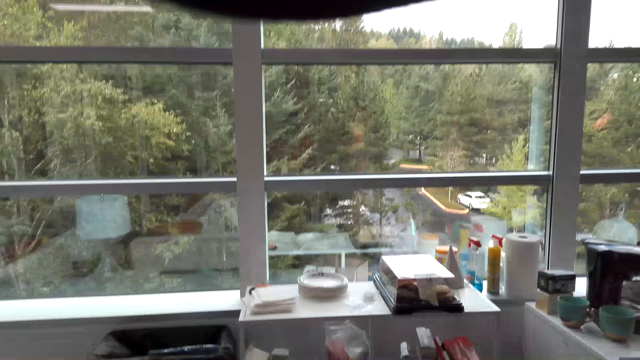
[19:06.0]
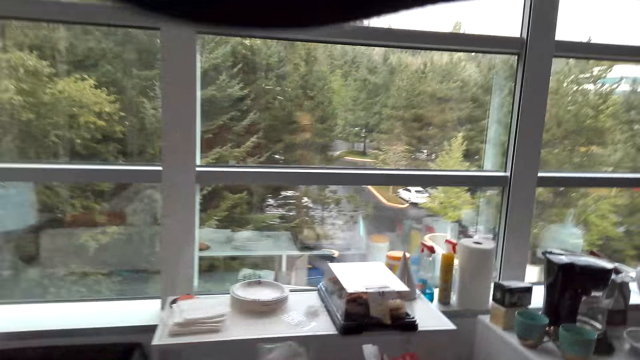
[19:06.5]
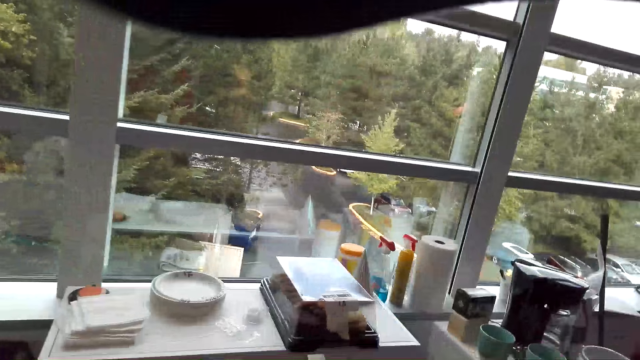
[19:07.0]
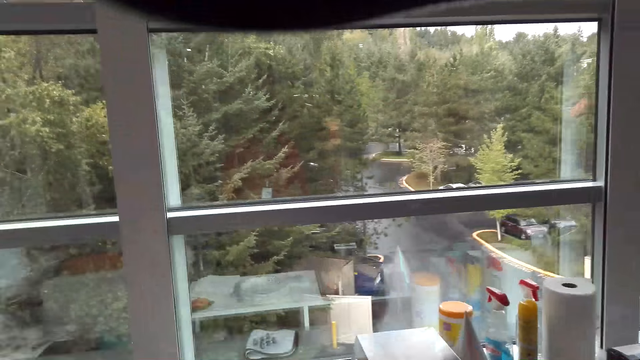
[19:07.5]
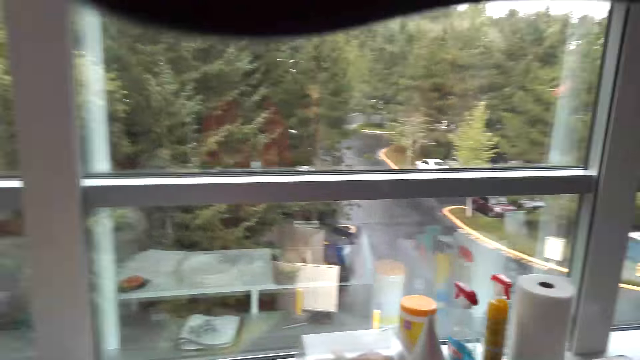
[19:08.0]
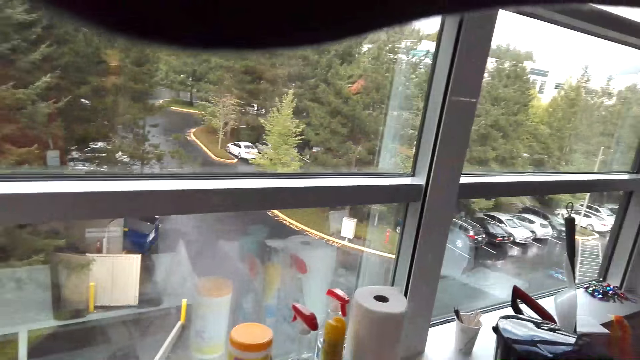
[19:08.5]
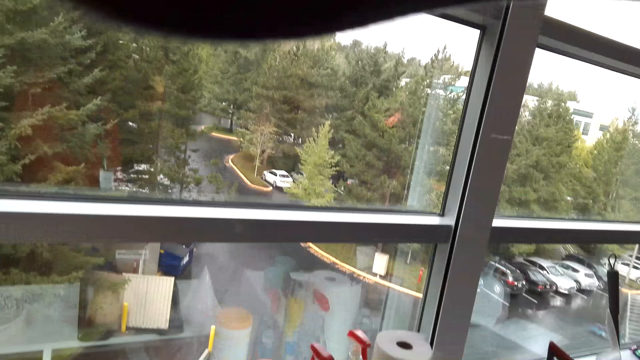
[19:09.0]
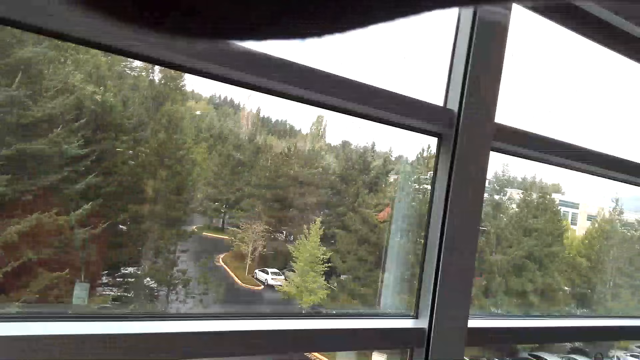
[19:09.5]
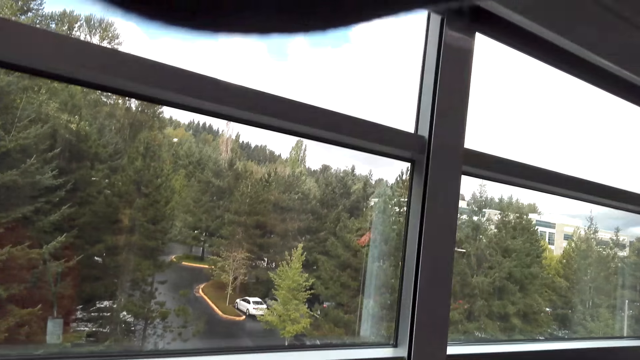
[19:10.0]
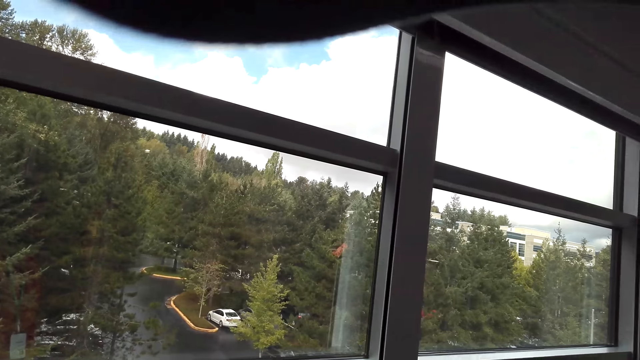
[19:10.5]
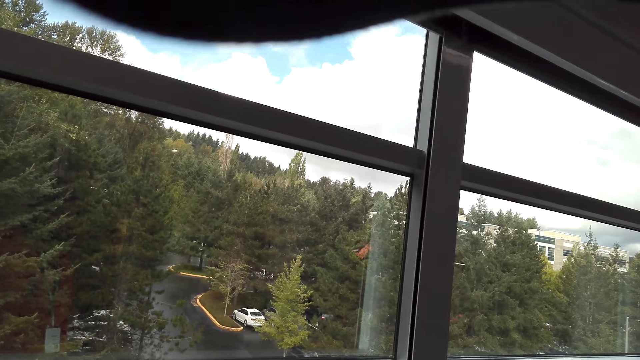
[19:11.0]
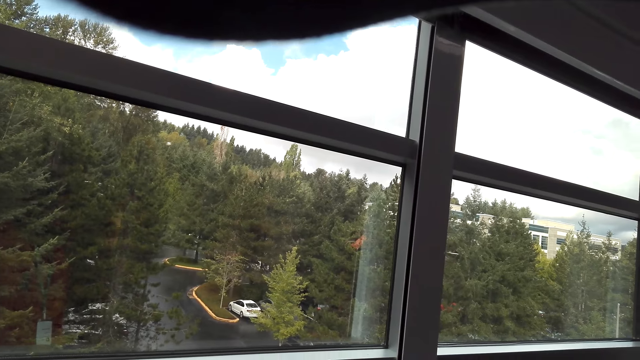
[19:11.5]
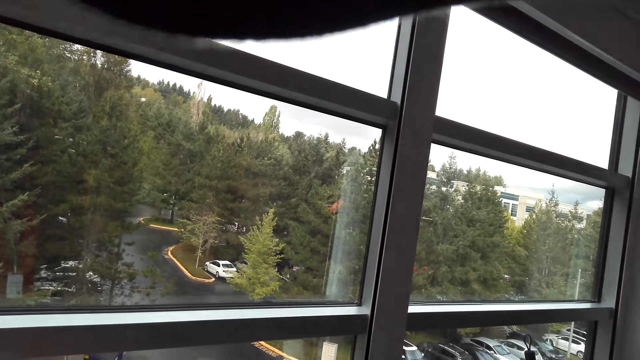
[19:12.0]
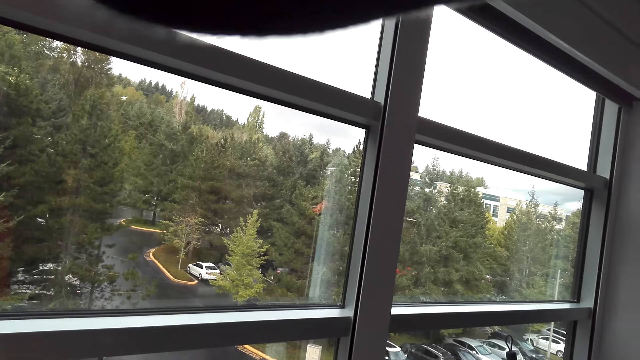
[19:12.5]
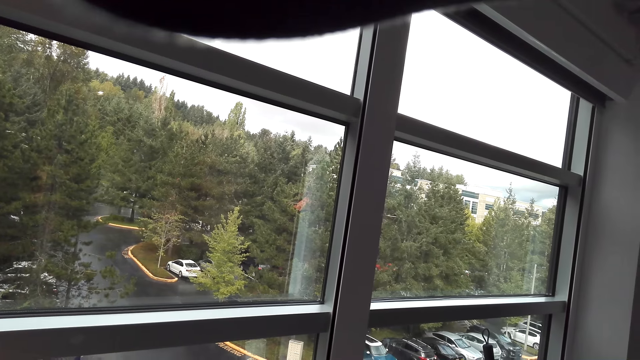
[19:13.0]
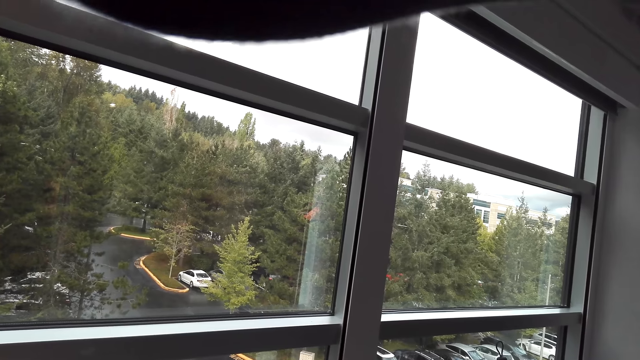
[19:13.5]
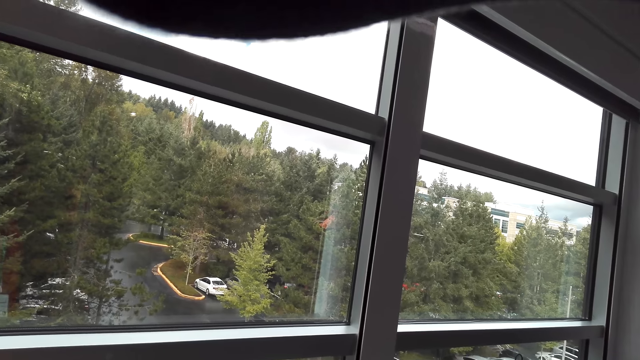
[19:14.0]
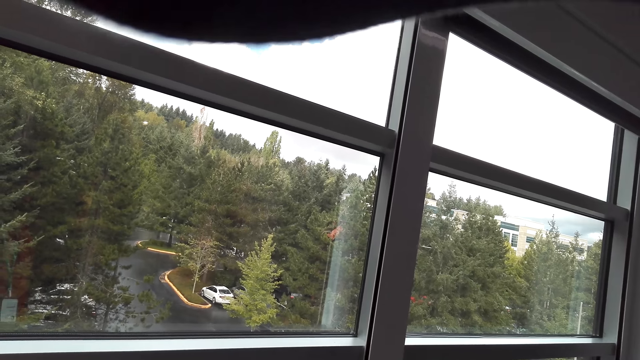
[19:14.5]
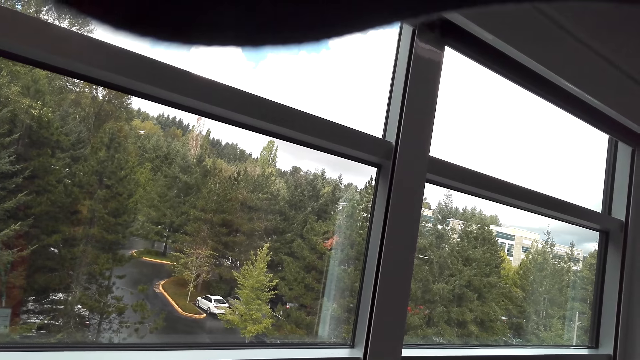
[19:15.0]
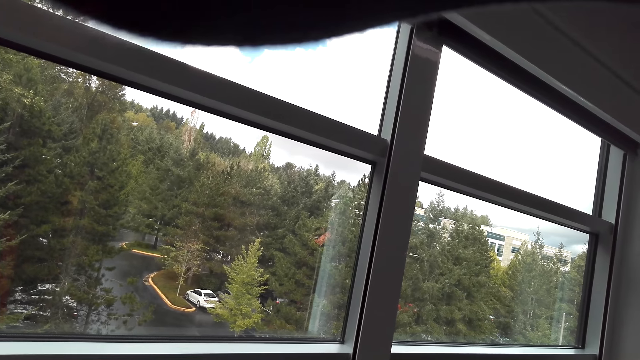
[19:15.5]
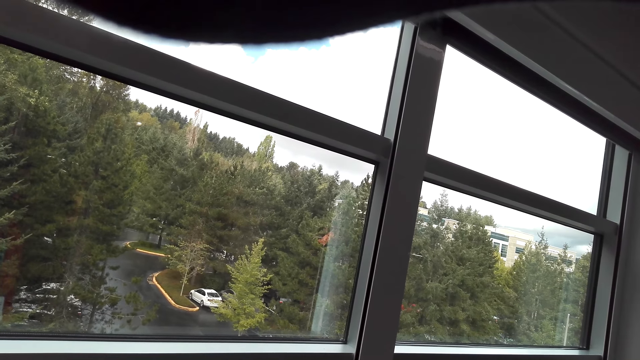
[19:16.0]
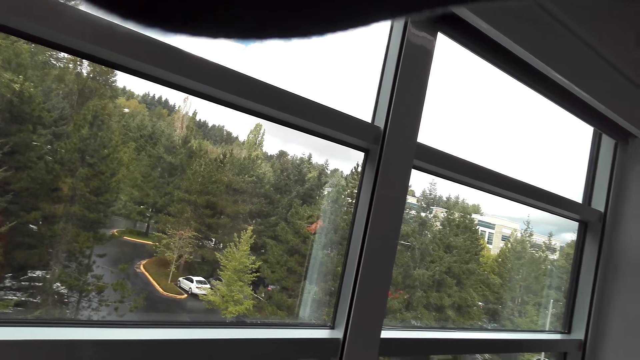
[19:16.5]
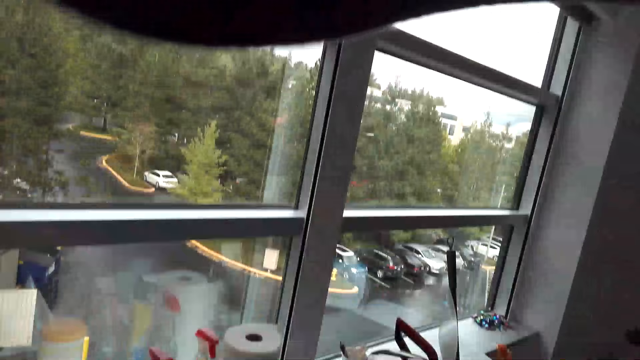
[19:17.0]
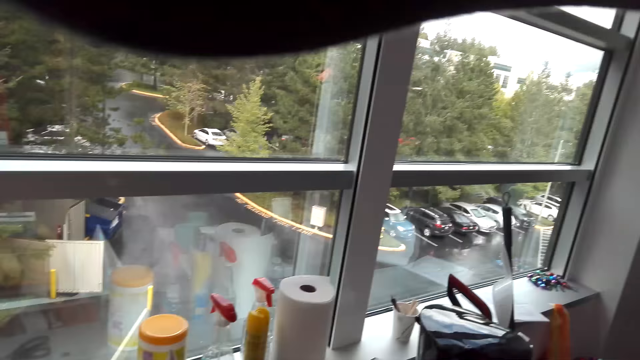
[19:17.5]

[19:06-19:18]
The camera wearer looks around.

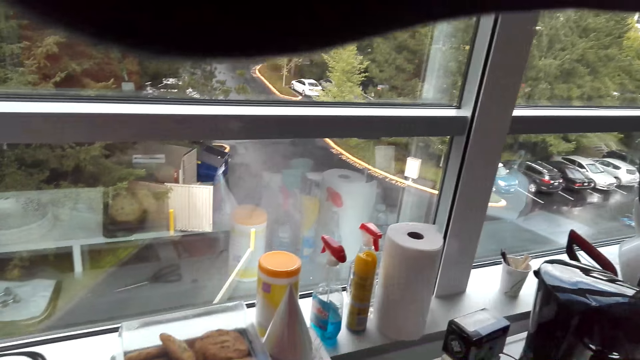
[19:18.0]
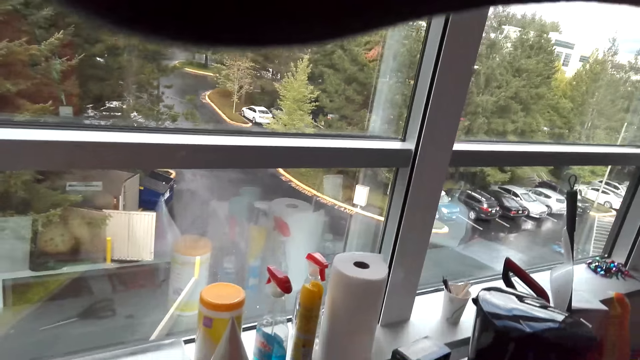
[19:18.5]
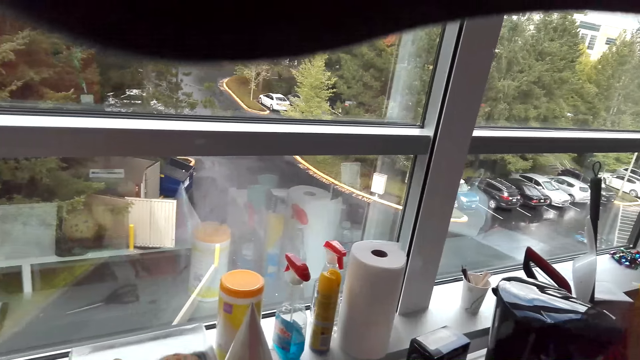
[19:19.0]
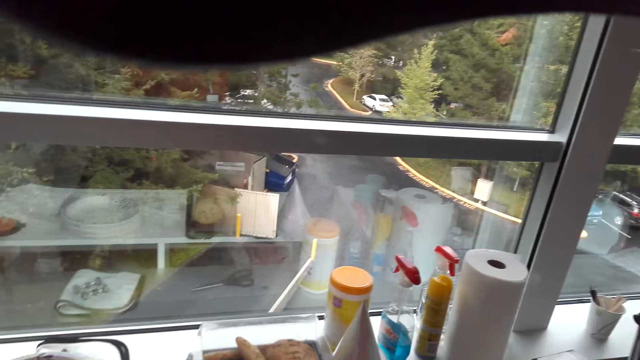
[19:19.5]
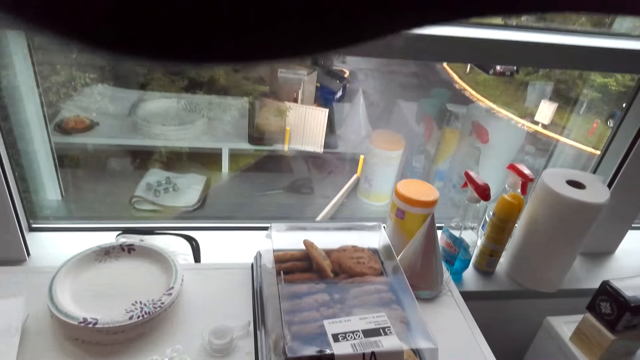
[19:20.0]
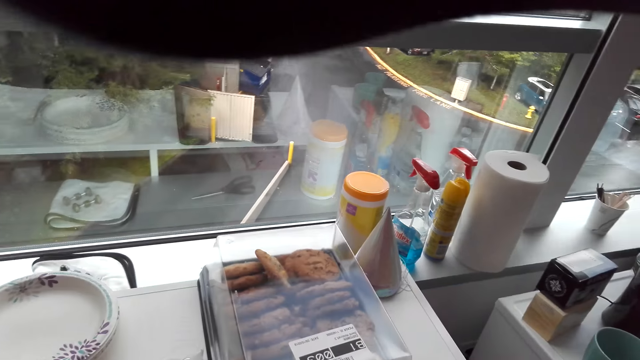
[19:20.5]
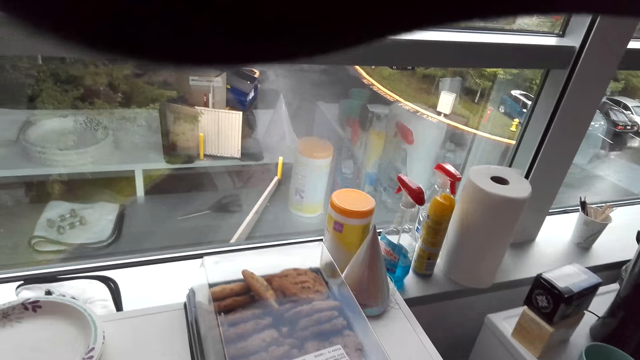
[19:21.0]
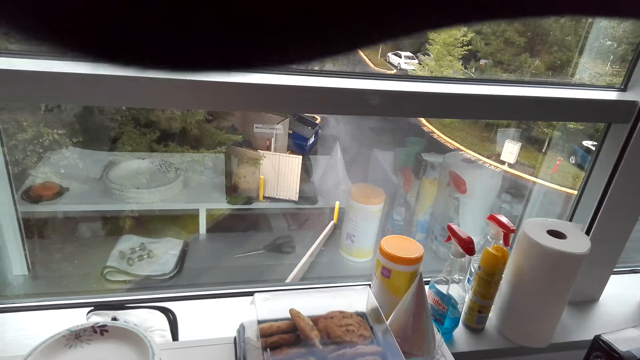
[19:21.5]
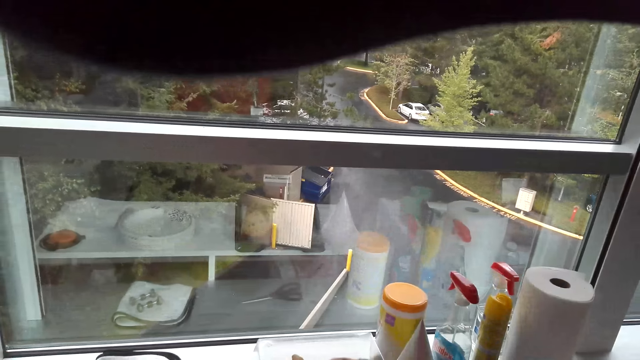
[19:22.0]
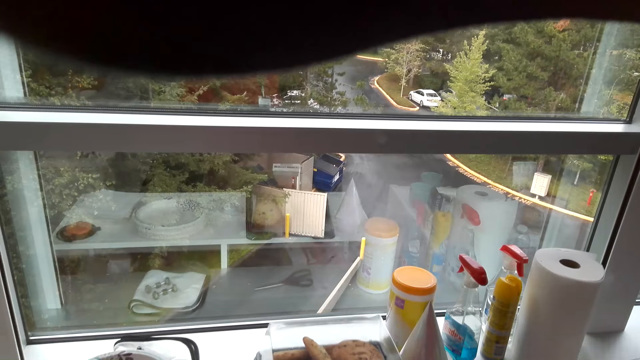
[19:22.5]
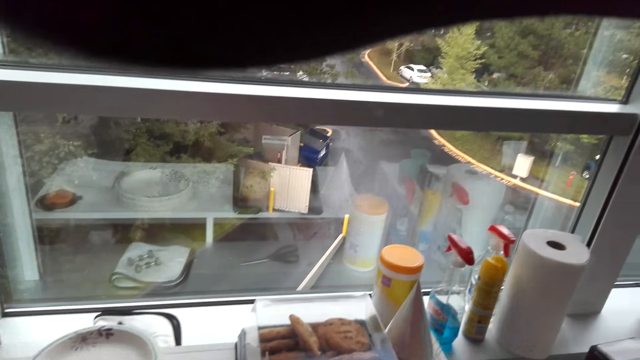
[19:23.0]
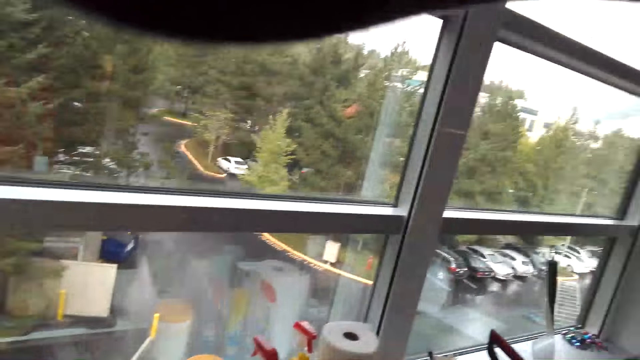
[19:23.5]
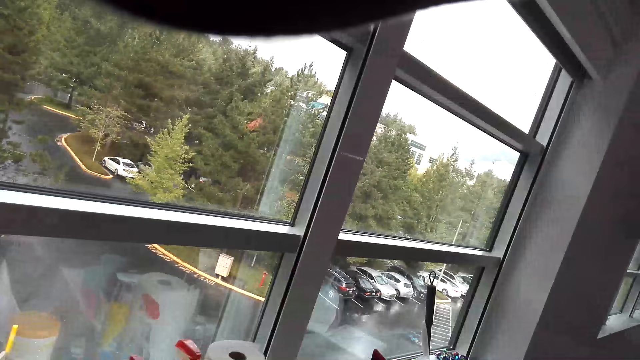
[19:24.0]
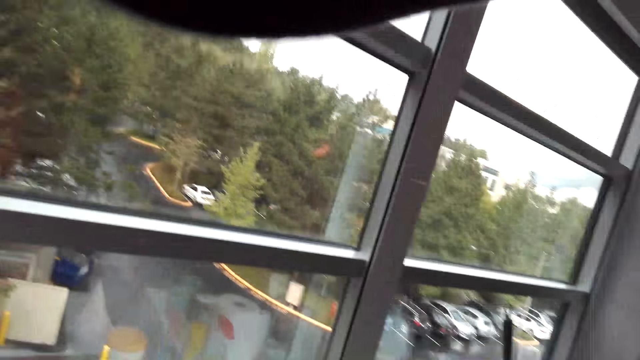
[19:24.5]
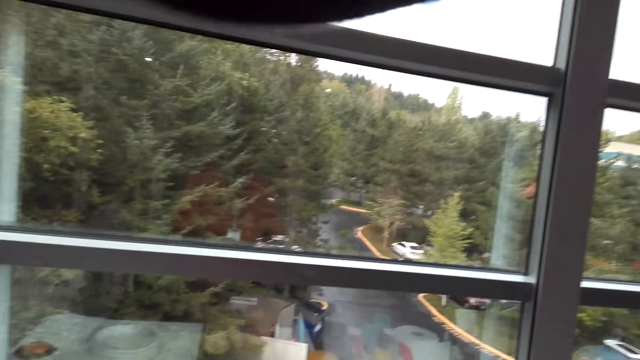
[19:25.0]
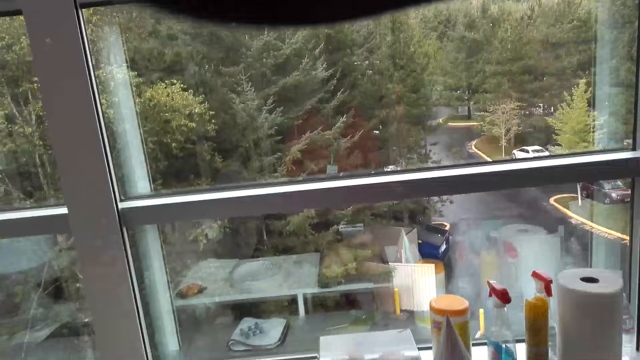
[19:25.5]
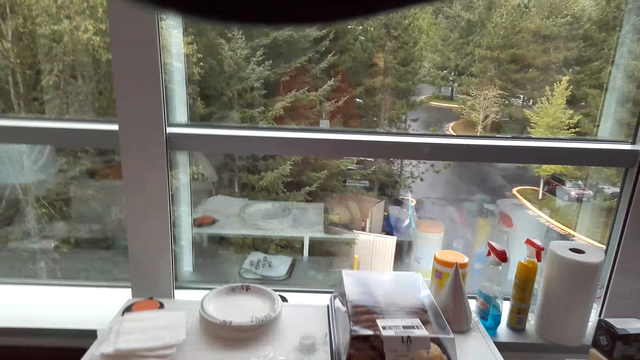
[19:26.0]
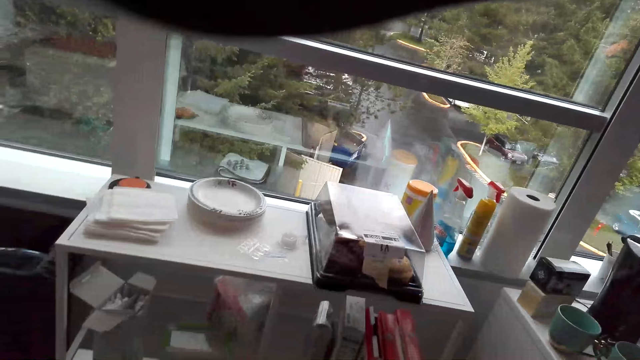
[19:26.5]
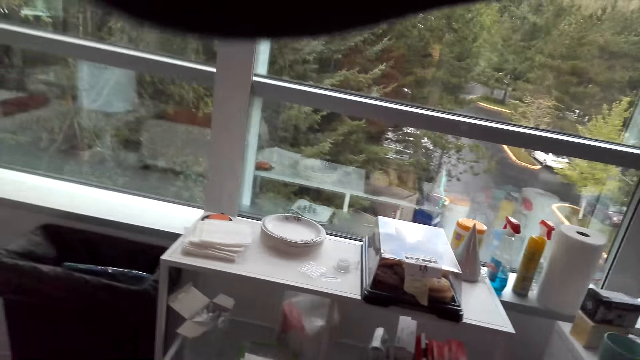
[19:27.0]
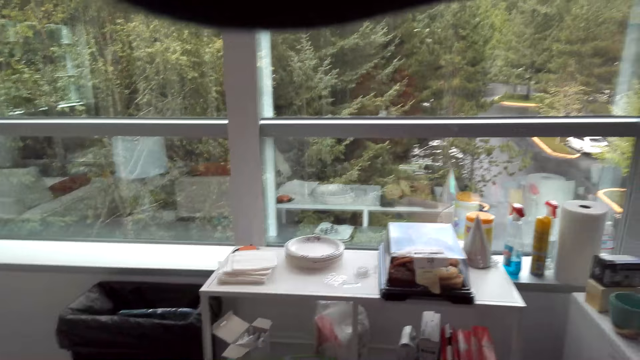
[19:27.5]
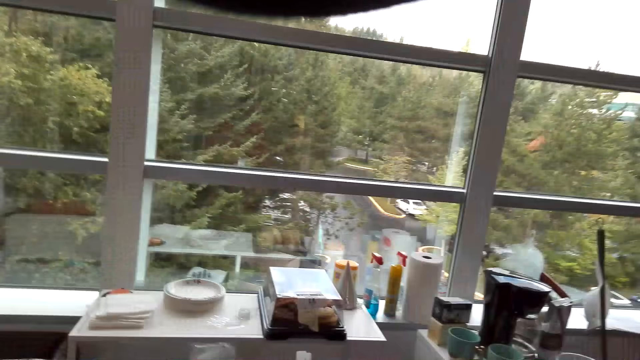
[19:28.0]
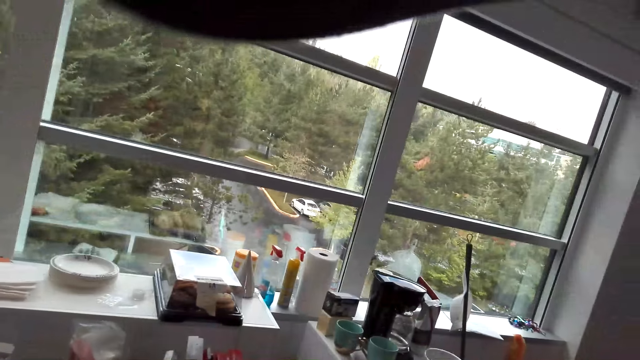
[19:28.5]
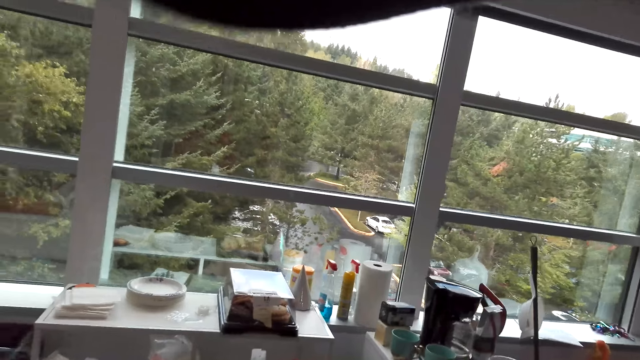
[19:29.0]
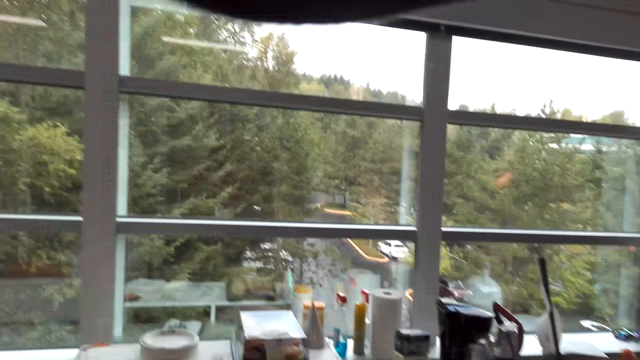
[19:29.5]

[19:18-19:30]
The camera wearer moves in the room.
